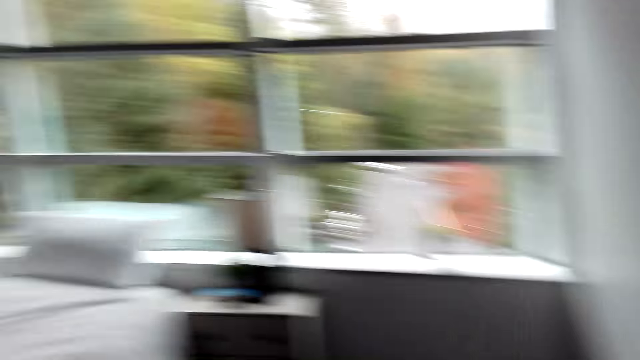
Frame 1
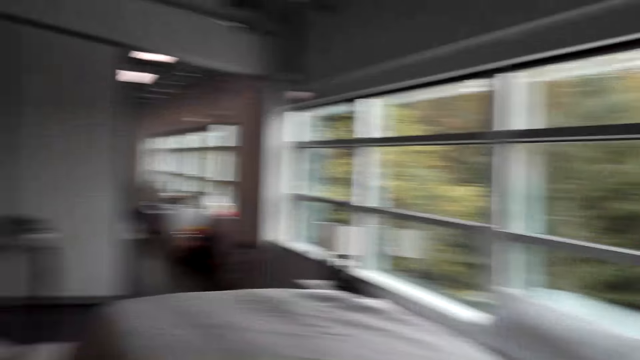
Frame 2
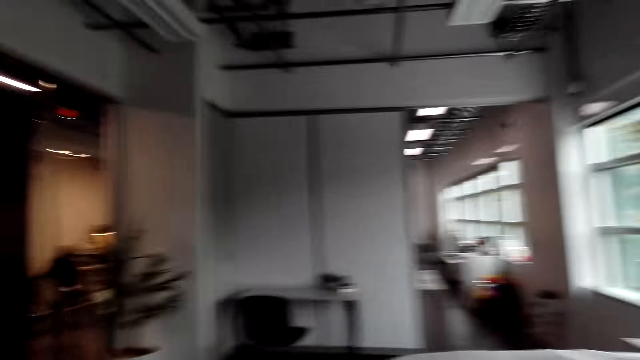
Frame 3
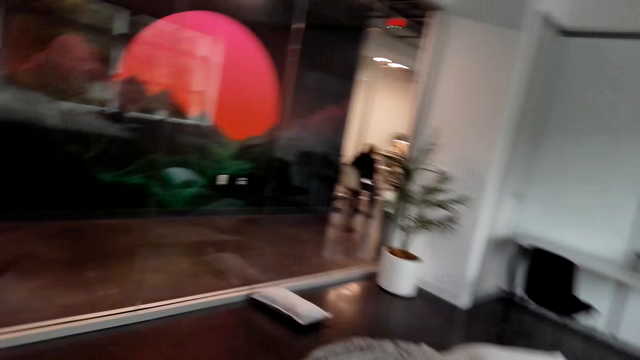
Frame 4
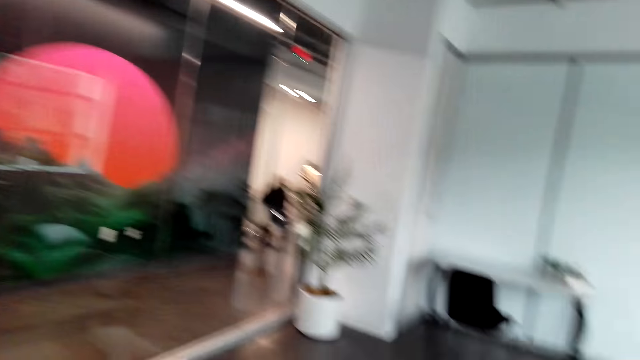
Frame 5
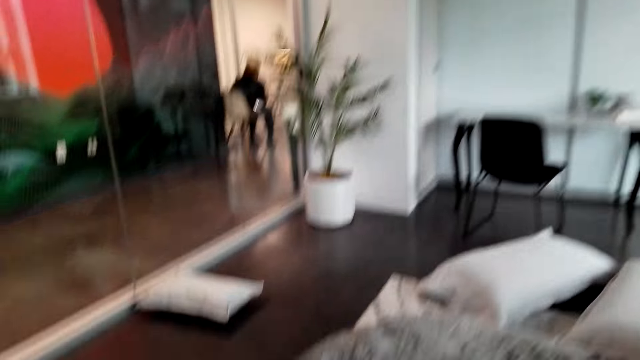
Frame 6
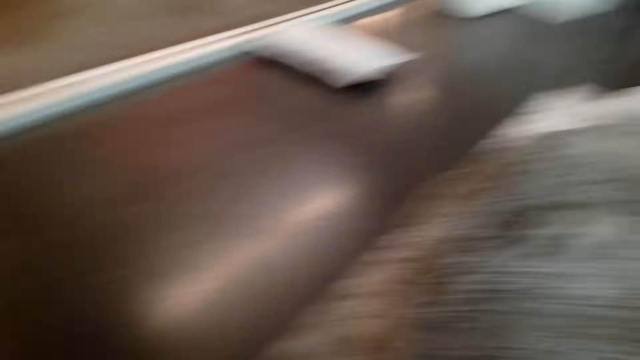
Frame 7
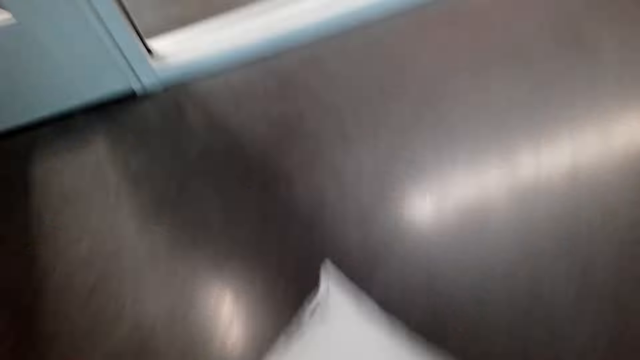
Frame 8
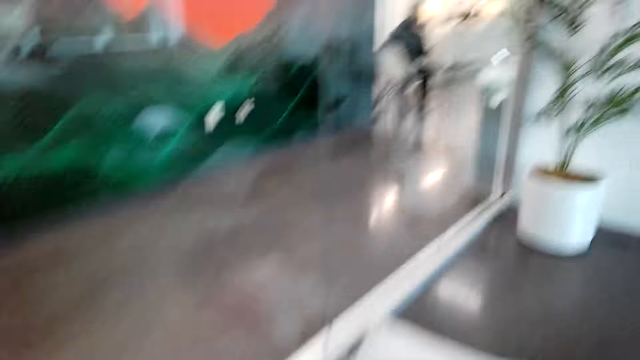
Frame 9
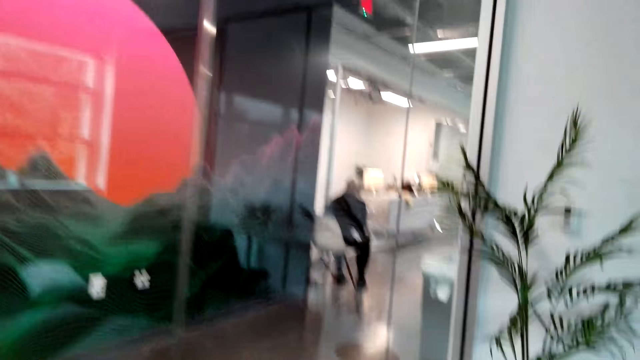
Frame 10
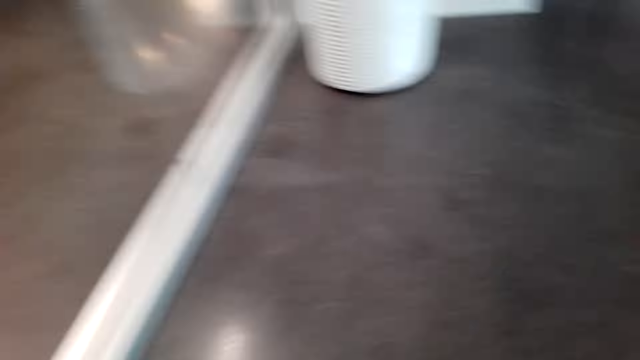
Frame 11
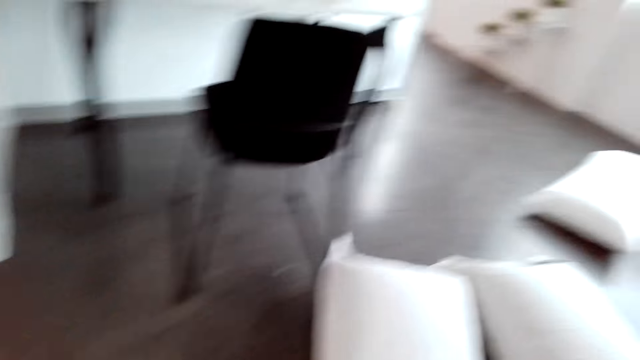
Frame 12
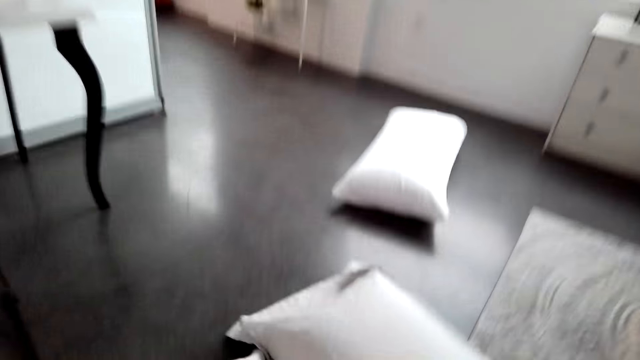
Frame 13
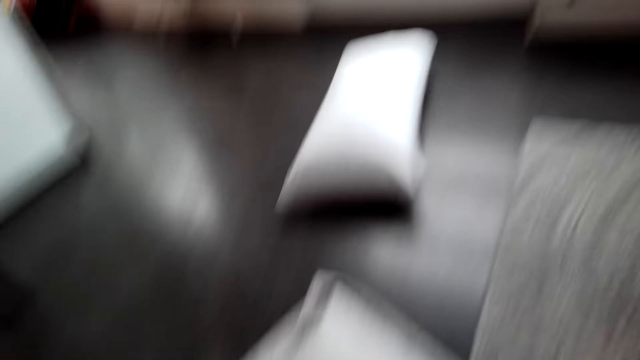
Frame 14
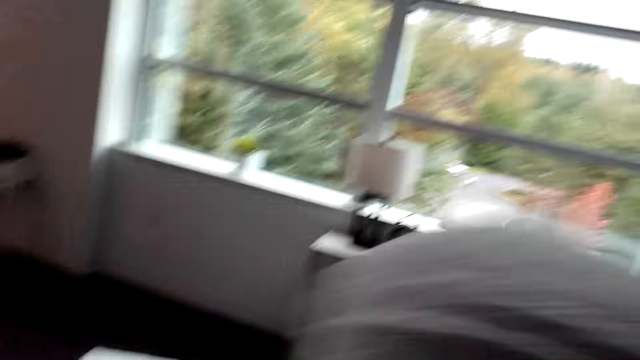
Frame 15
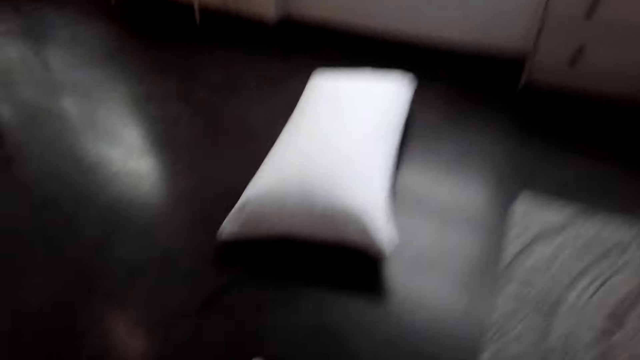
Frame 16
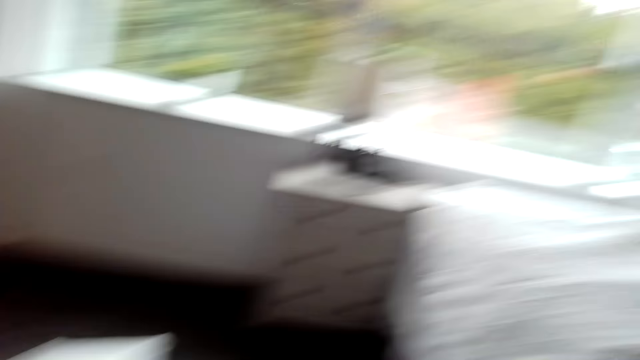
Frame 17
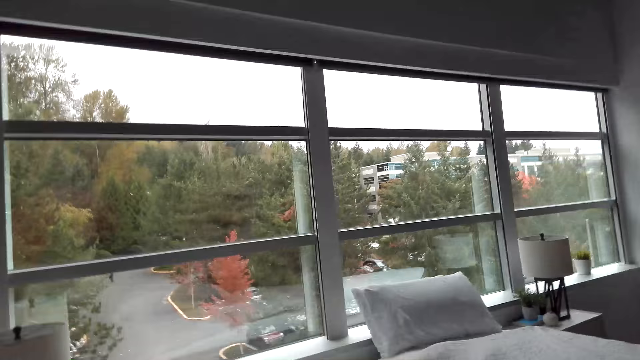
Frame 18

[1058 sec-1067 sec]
The camera wearer looks around. They walk around. They bend down. They walk around. They turn around. They pick up the pillow.

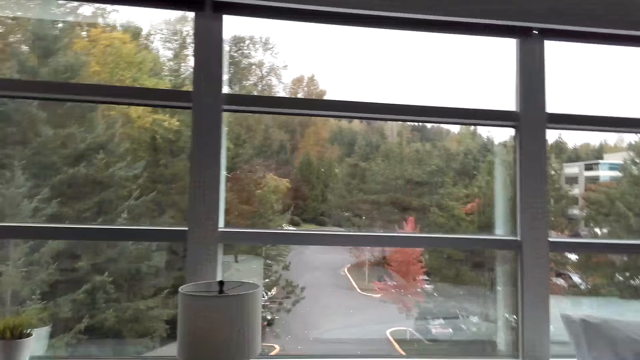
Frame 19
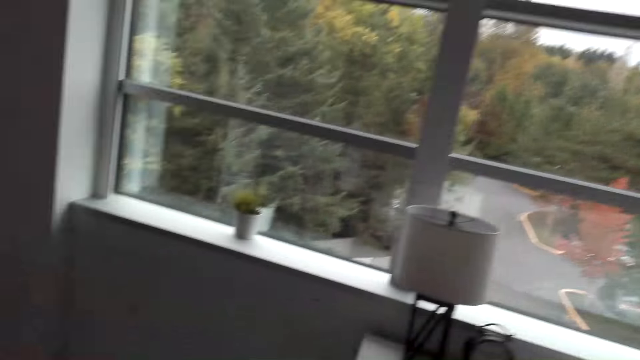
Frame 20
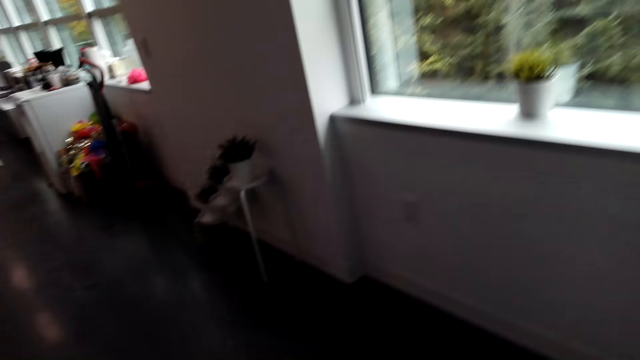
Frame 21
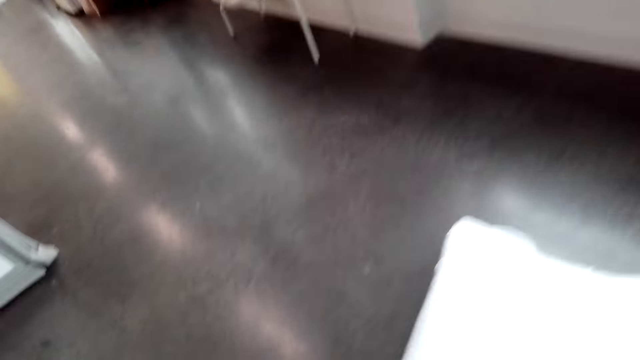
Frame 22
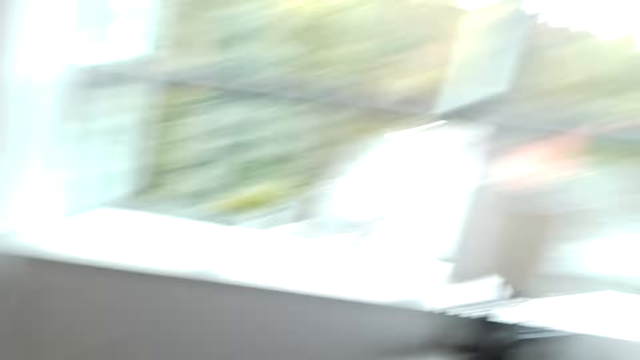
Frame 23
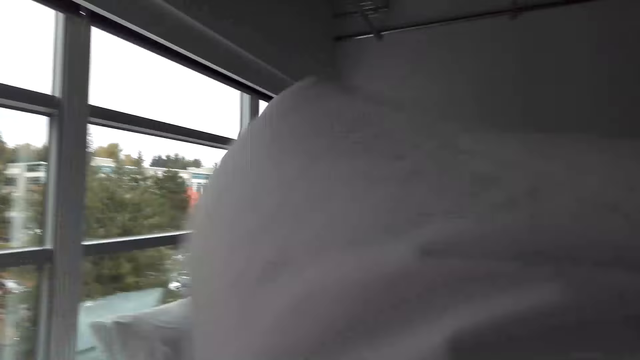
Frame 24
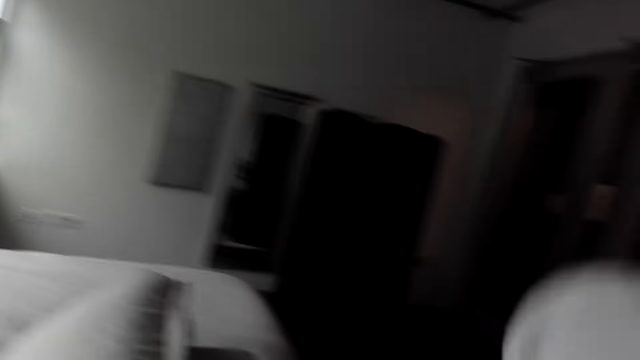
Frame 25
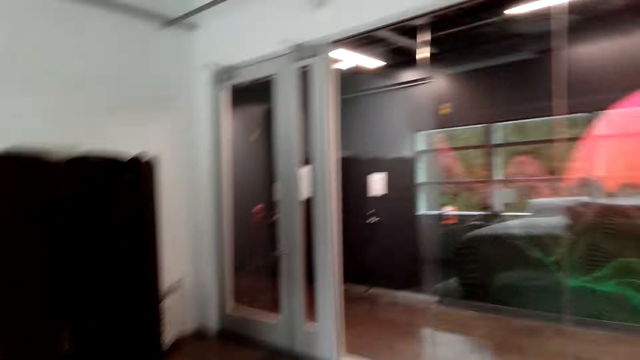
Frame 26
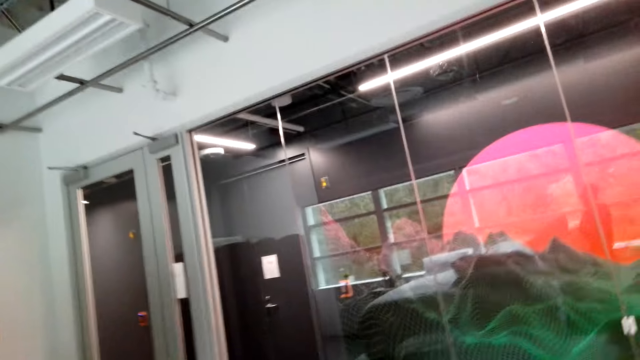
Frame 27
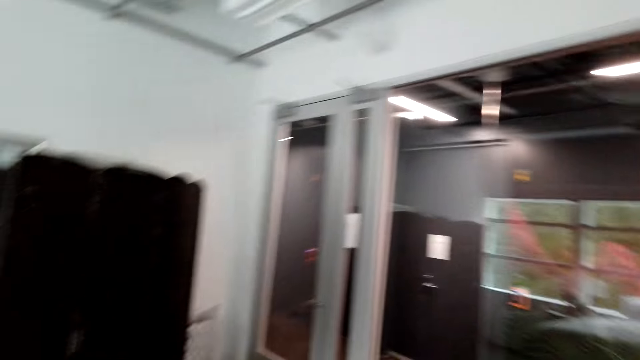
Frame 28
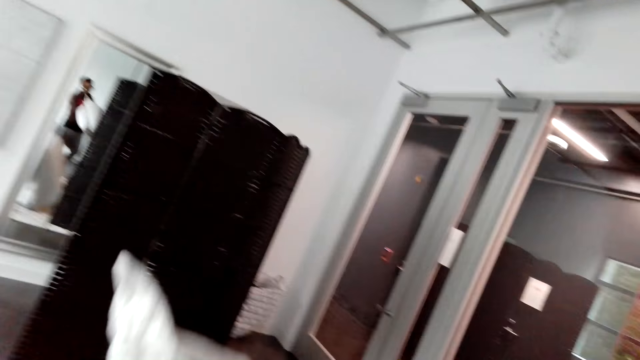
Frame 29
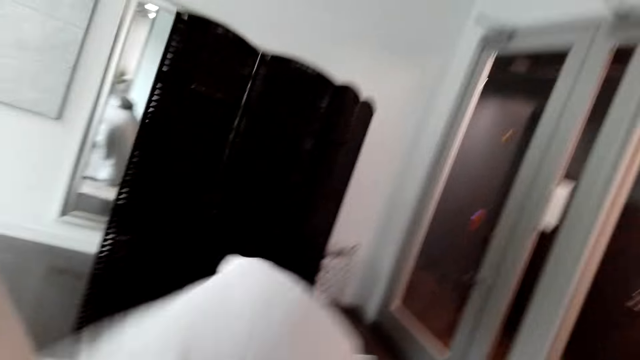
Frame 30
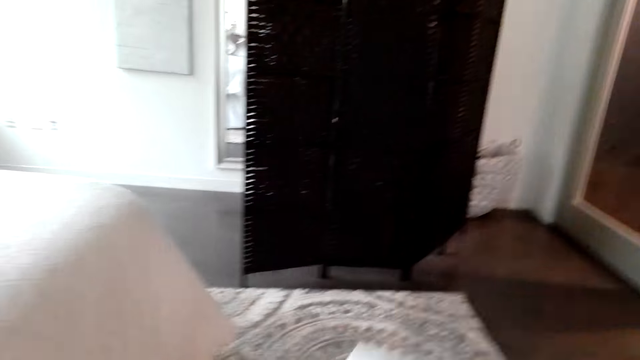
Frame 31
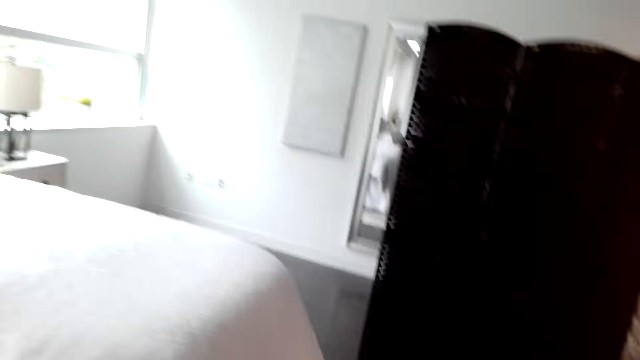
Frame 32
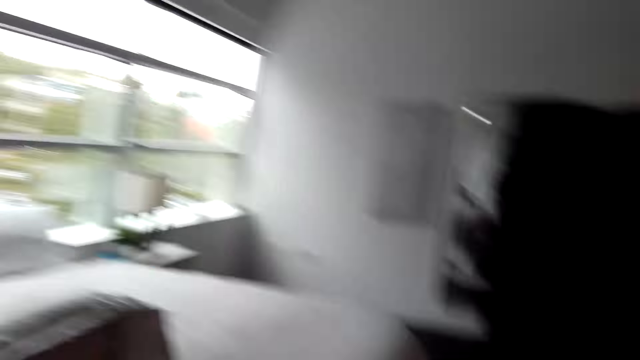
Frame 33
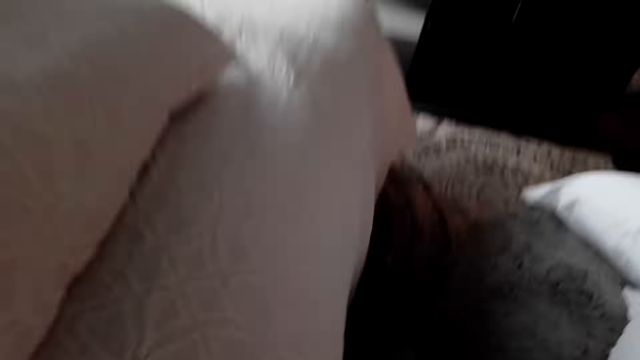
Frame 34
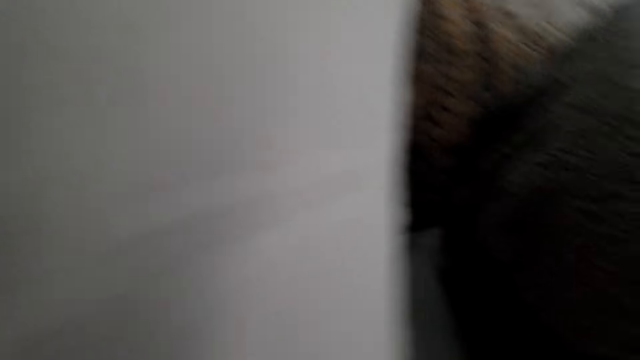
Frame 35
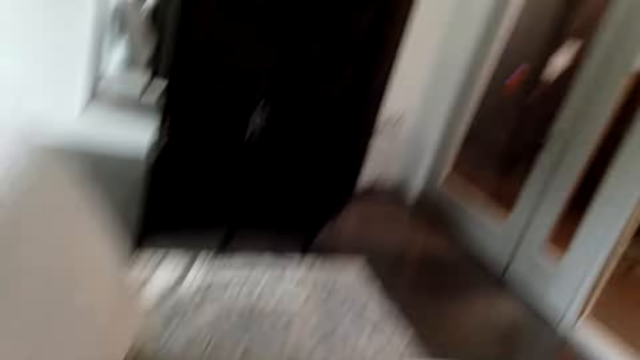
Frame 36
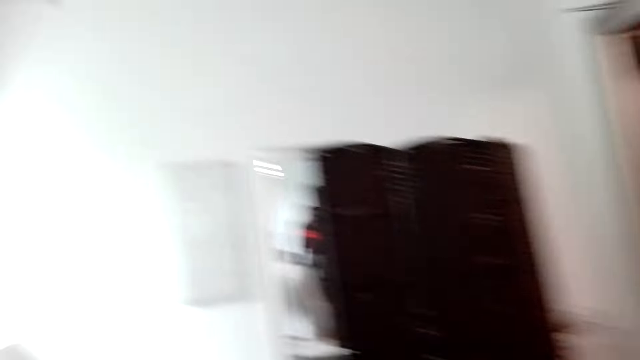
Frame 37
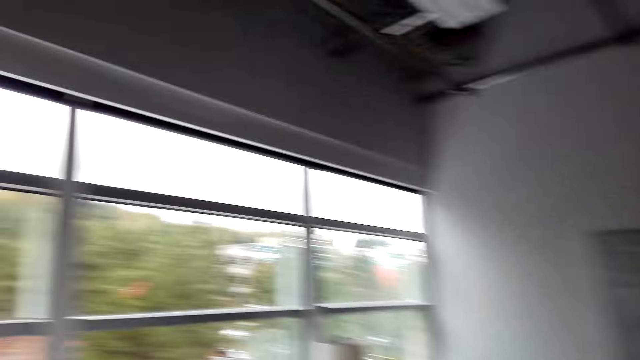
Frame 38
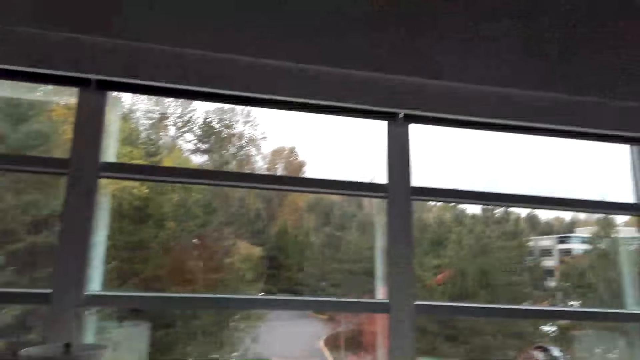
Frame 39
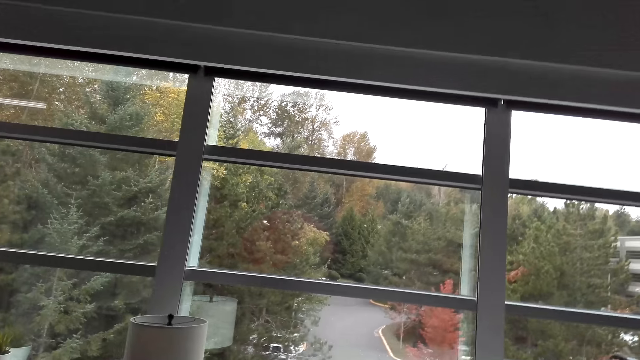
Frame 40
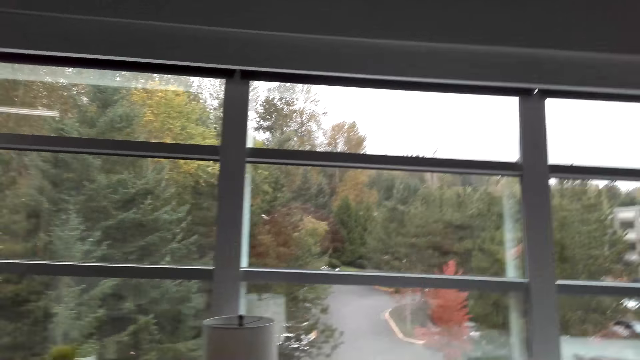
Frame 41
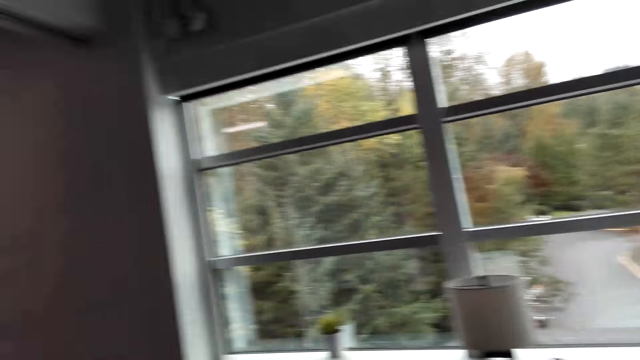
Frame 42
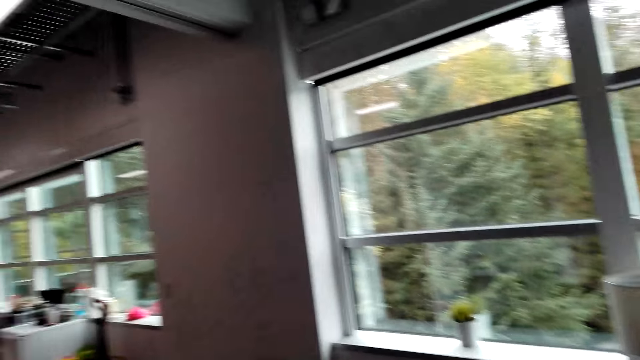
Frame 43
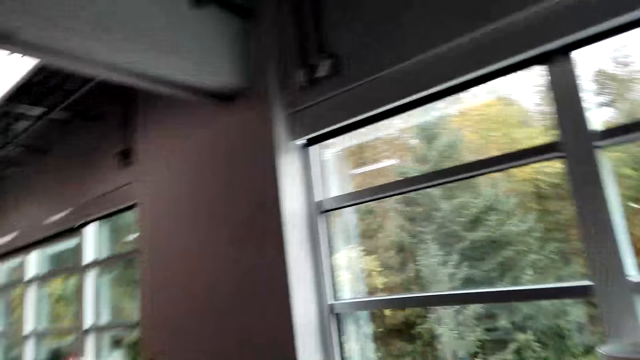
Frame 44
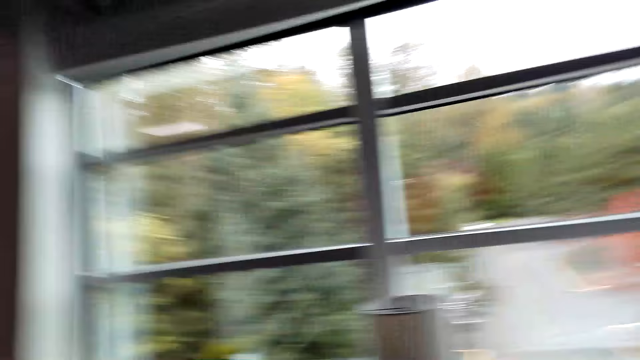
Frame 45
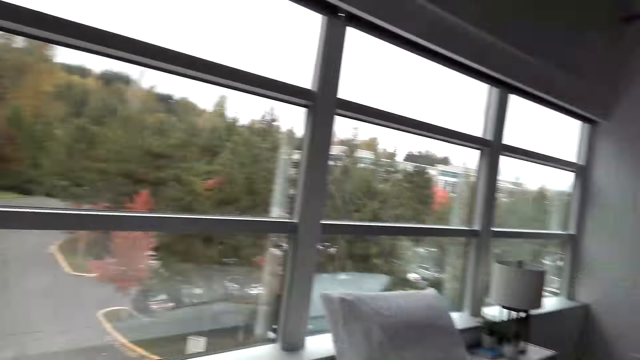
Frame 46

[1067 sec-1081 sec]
The camera wearer holds a pillow. They turn around. They bend down. They hold the pillow. They turn around. They walk around. They carry the pillow. They look around. They turn around. They walk around. They turn around.
